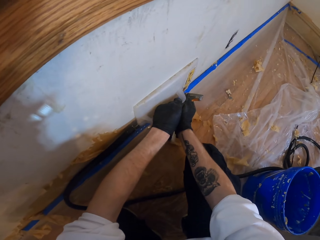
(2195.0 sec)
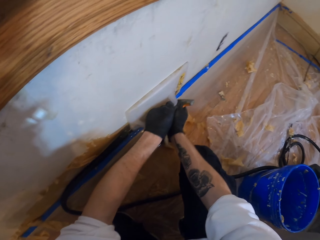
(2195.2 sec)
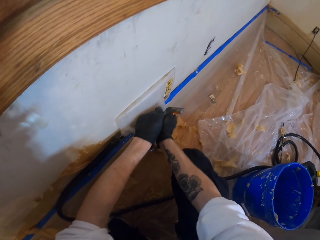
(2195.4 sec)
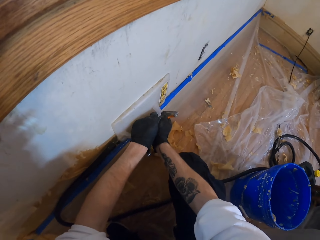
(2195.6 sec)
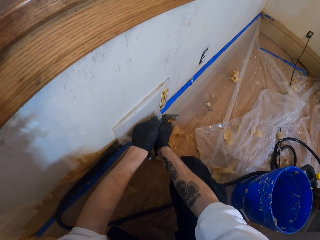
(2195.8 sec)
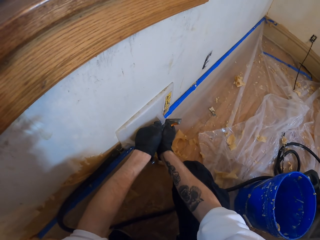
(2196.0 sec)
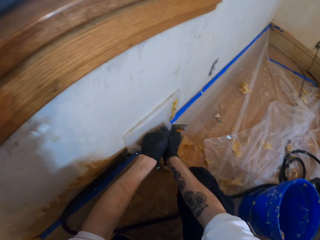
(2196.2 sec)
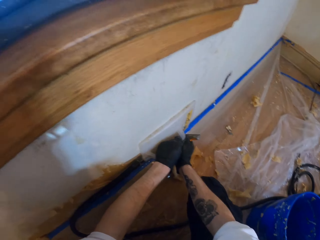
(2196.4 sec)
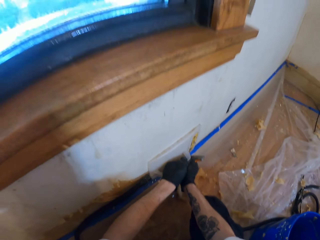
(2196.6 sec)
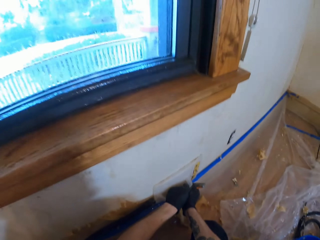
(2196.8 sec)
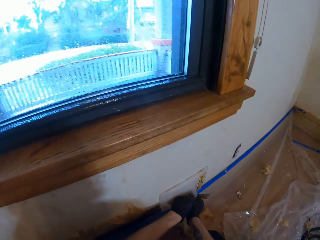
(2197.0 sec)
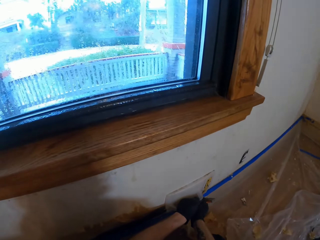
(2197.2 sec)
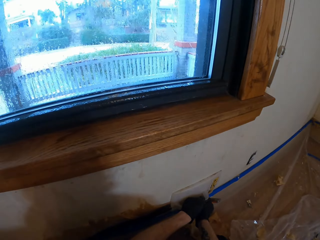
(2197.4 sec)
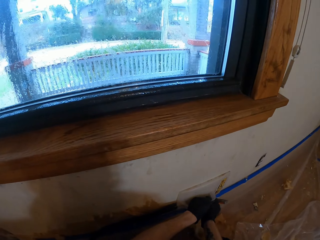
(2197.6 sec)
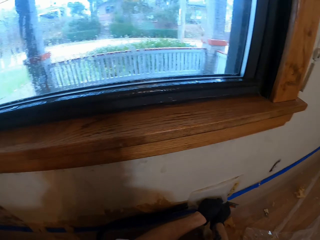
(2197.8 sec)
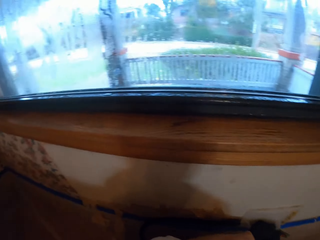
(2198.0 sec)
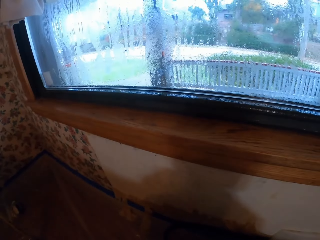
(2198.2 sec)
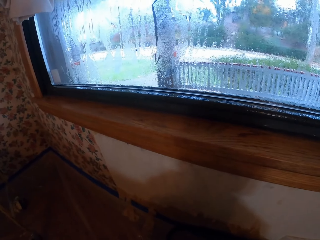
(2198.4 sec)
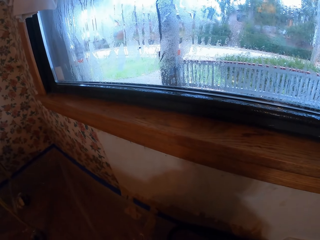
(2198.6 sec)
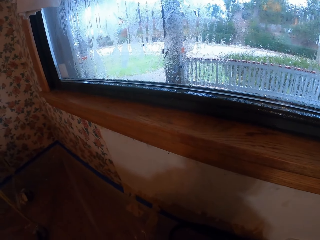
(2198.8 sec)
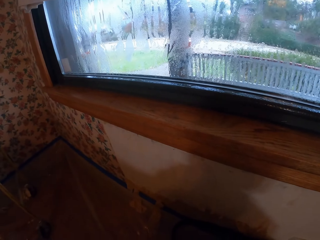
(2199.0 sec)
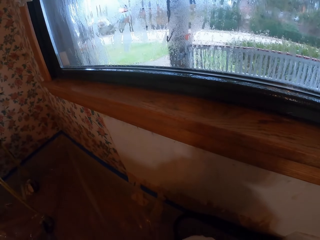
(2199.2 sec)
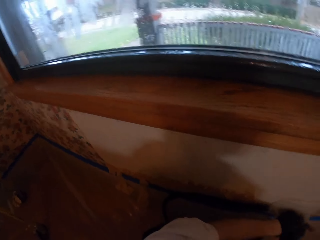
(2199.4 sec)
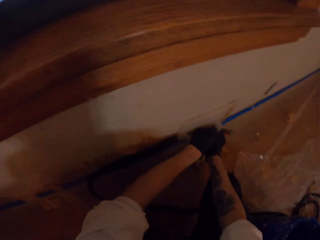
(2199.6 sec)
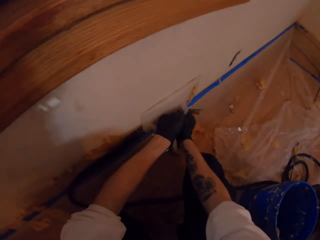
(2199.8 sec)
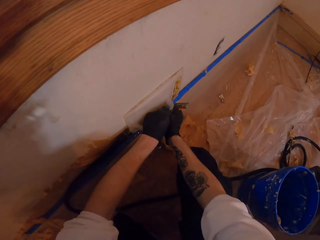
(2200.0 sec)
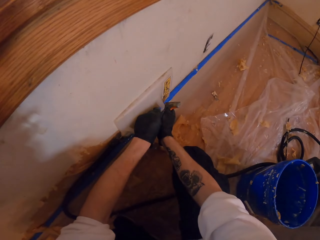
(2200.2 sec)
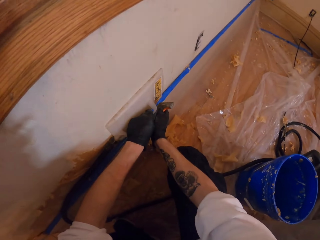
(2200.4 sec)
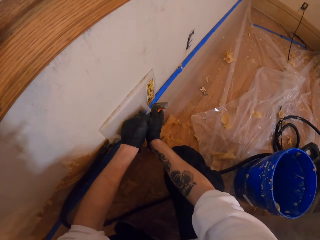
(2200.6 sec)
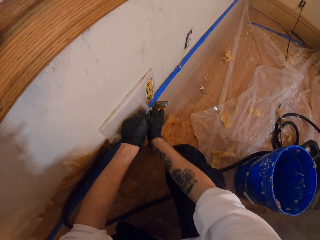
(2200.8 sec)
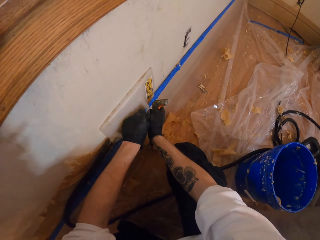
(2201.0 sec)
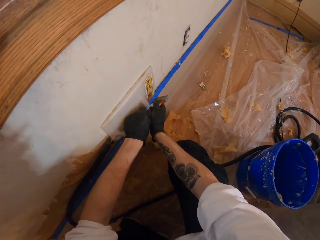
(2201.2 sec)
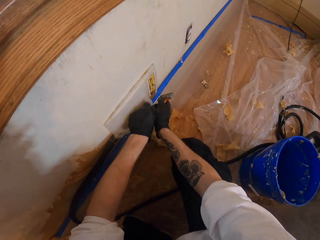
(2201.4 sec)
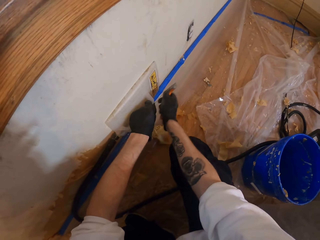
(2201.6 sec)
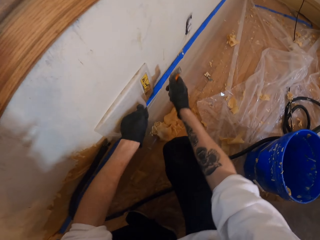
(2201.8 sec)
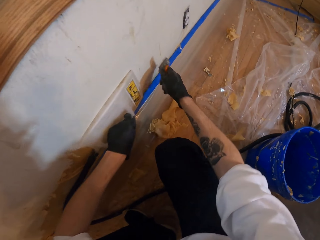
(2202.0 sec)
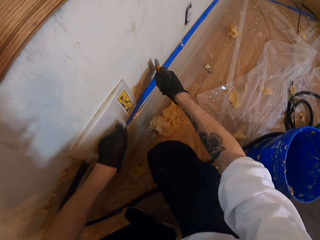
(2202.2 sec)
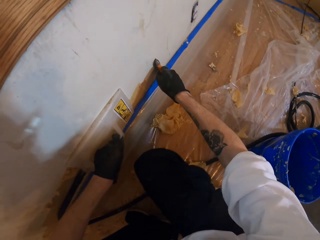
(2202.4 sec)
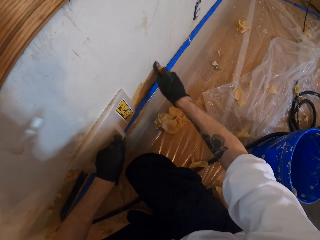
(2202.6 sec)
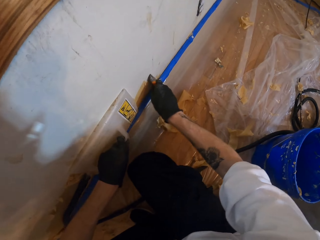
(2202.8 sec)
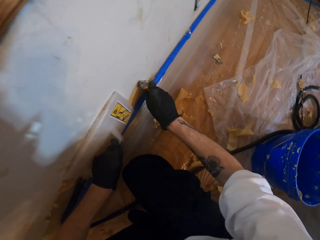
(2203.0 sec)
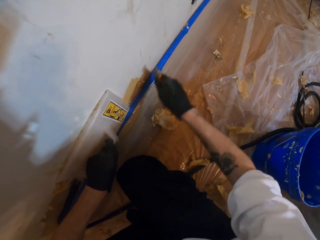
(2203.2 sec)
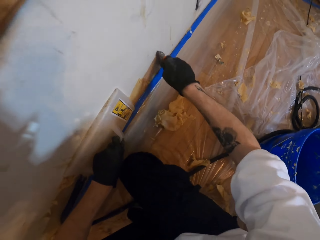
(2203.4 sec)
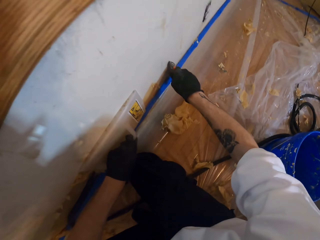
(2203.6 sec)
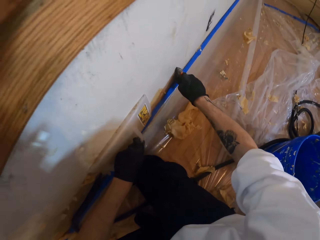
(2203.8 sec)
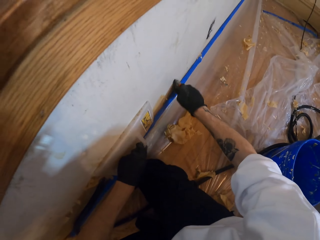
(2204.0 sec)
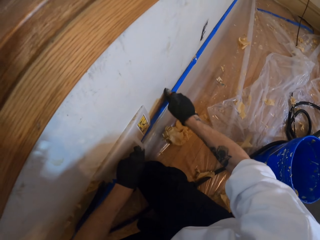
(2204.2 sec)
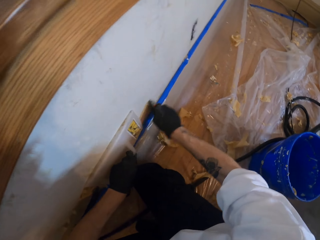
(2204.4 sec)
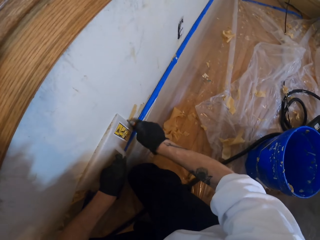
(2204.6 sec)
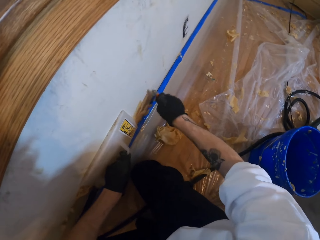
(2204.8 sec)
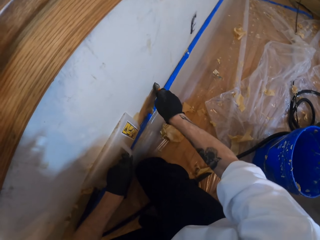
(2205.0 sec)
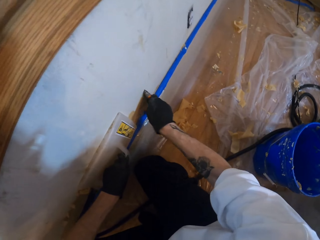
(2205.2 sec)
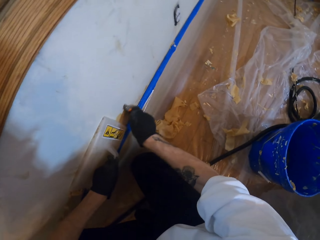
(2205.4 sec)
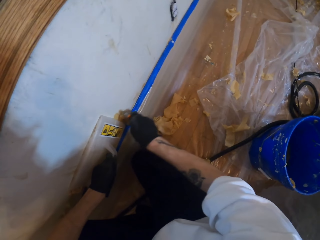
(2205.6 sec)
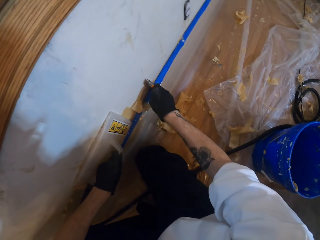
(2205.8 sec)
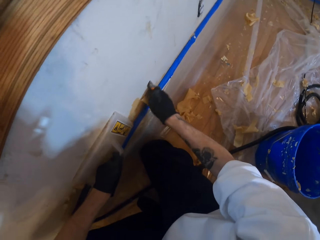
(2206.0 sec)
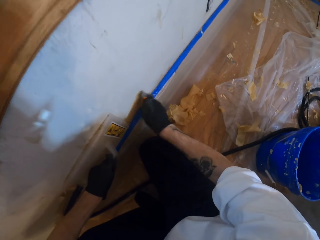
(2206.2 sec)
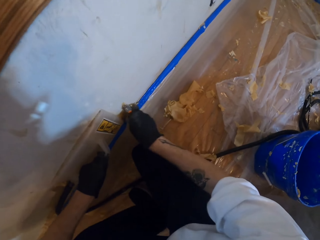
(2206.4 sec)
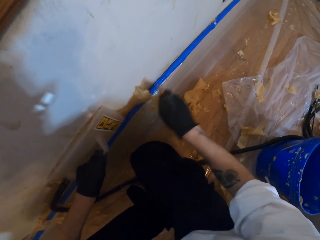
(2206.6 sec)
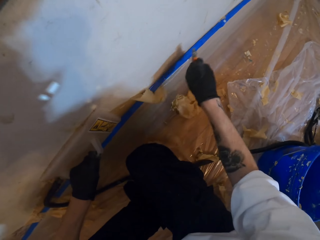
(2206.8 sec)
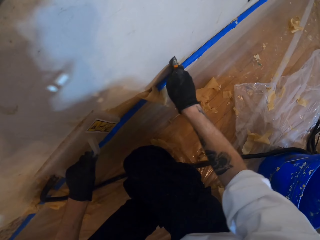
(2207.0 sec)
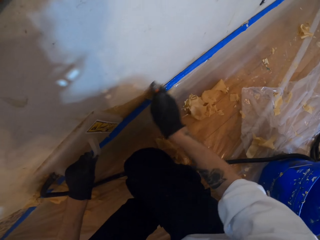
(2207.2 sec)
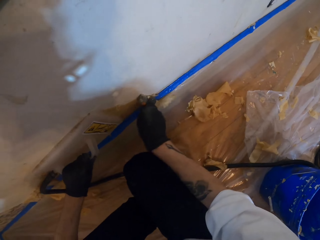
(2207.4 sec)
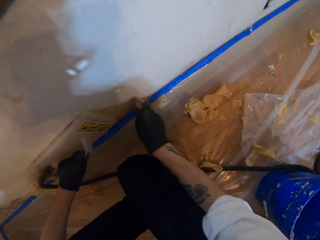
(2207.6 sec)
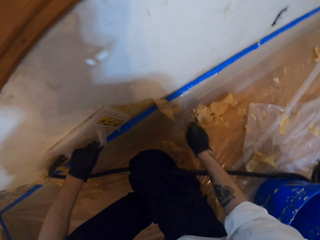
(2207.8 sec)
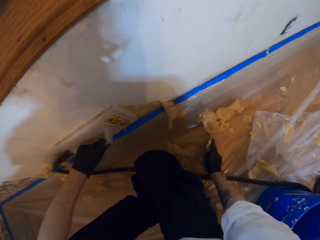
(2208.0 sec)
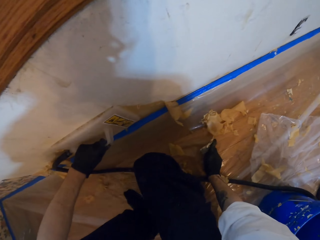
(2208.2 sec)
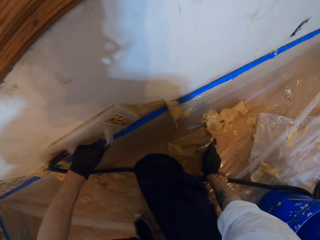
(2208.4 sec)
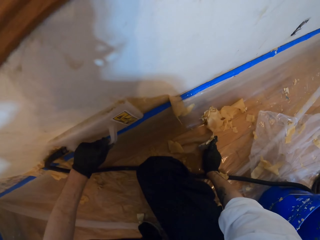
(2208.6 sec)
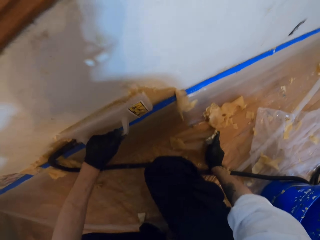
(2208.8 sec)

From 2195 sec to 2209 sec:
The camera wearer removes wallpaper from the wall. They scratch the wall.

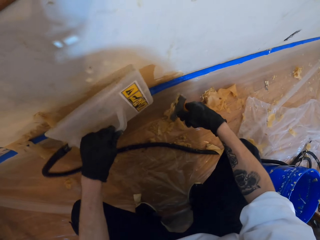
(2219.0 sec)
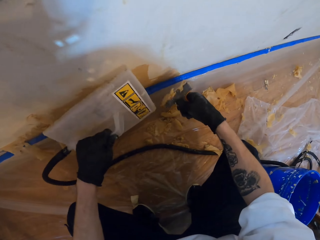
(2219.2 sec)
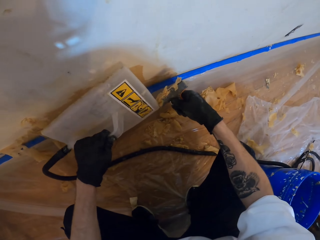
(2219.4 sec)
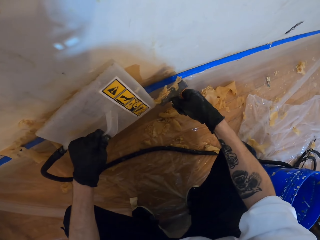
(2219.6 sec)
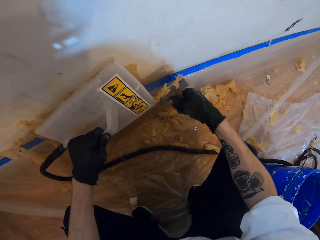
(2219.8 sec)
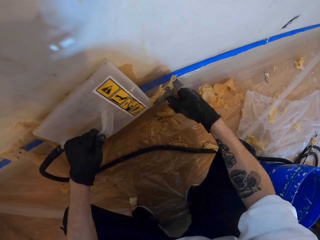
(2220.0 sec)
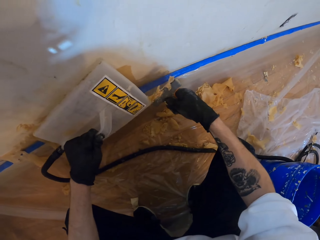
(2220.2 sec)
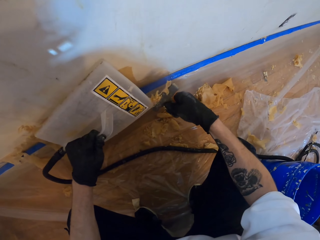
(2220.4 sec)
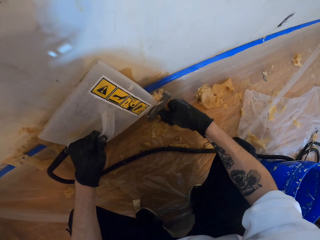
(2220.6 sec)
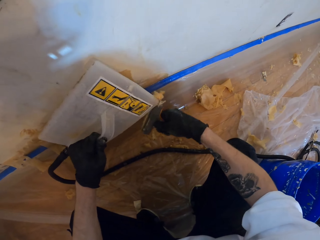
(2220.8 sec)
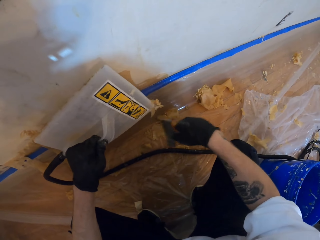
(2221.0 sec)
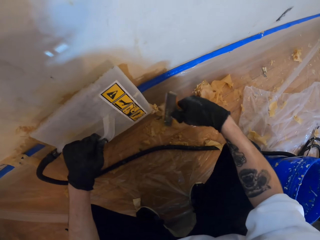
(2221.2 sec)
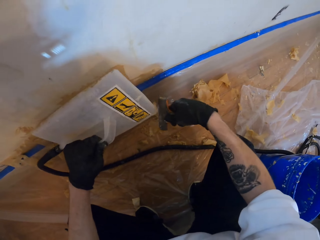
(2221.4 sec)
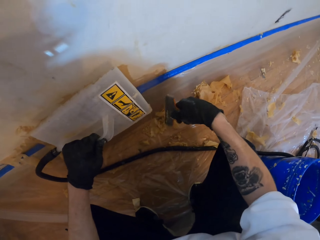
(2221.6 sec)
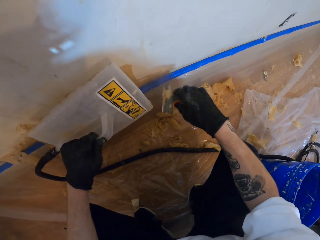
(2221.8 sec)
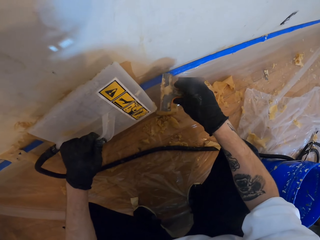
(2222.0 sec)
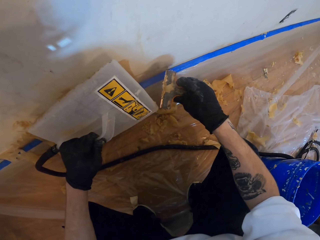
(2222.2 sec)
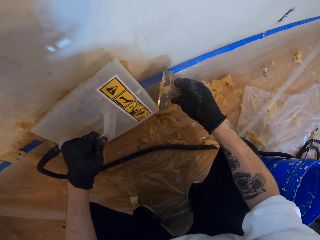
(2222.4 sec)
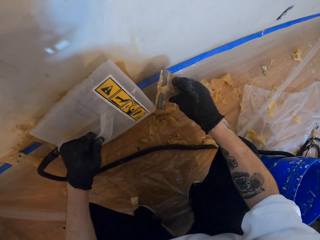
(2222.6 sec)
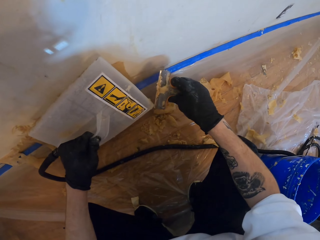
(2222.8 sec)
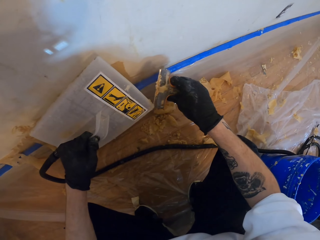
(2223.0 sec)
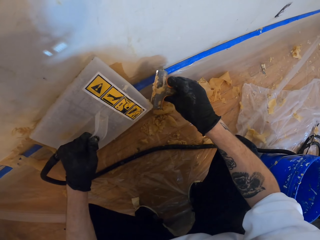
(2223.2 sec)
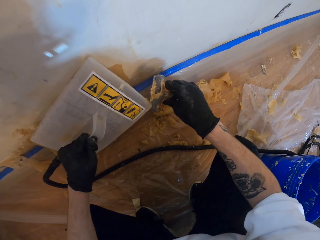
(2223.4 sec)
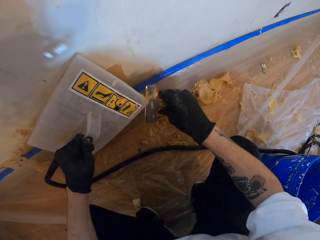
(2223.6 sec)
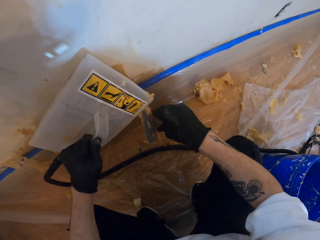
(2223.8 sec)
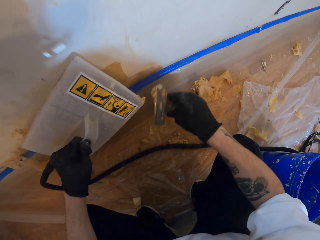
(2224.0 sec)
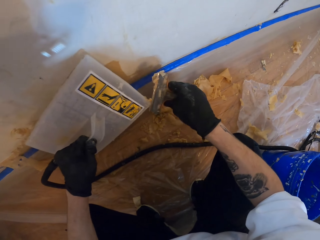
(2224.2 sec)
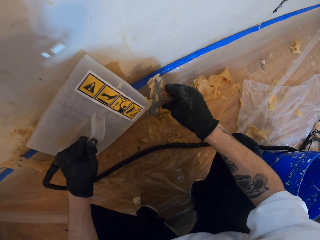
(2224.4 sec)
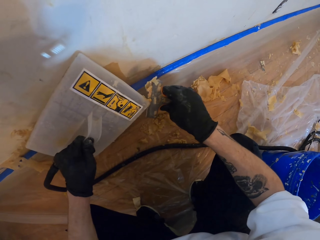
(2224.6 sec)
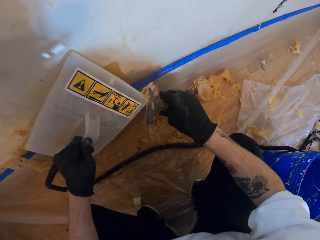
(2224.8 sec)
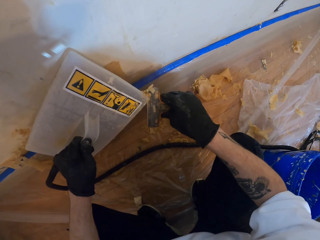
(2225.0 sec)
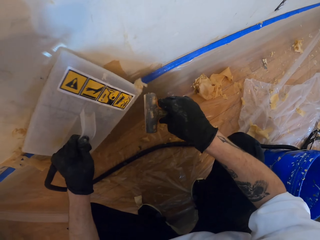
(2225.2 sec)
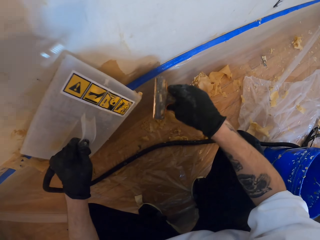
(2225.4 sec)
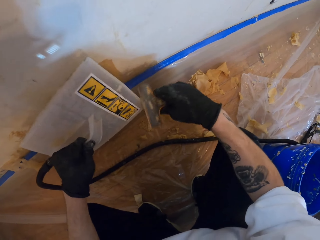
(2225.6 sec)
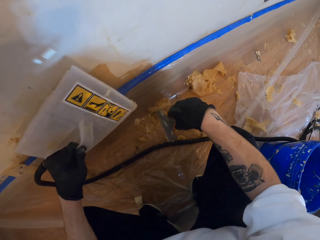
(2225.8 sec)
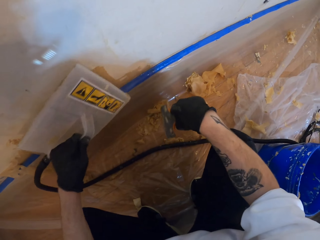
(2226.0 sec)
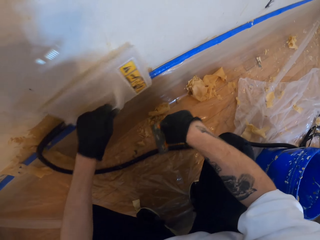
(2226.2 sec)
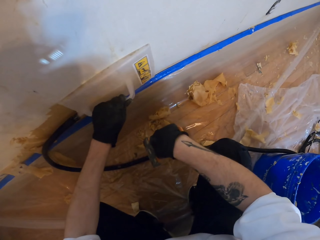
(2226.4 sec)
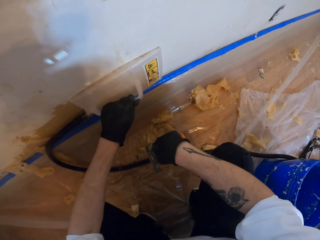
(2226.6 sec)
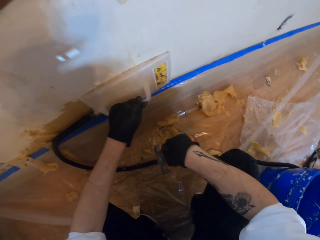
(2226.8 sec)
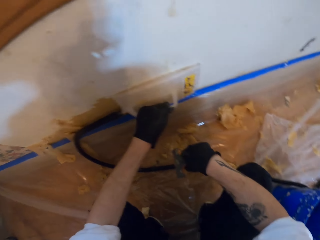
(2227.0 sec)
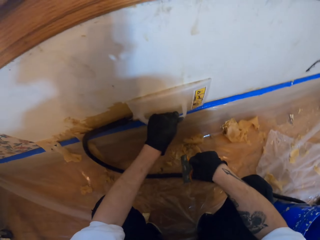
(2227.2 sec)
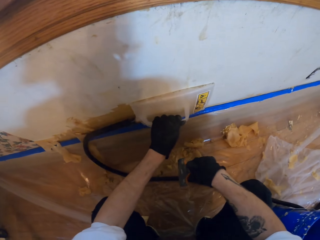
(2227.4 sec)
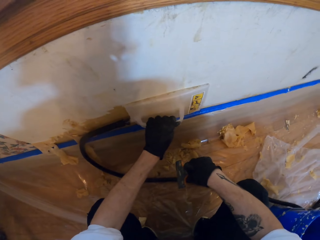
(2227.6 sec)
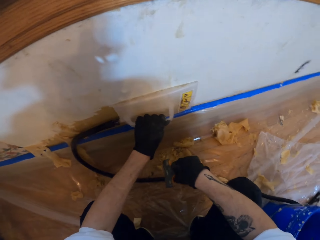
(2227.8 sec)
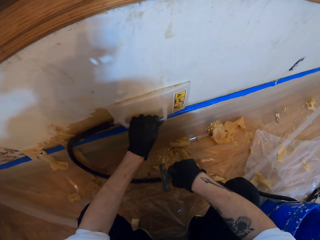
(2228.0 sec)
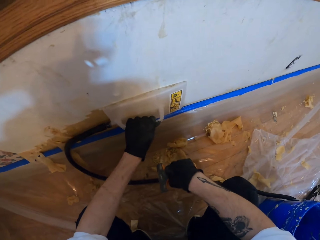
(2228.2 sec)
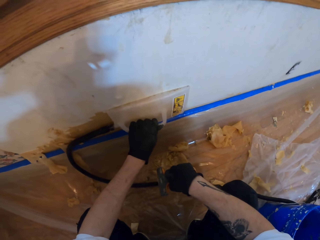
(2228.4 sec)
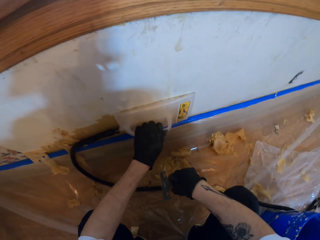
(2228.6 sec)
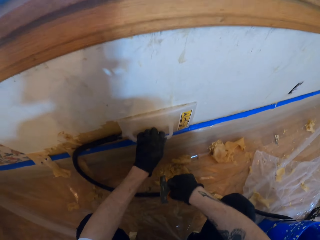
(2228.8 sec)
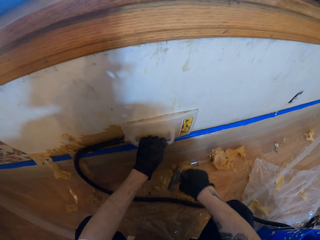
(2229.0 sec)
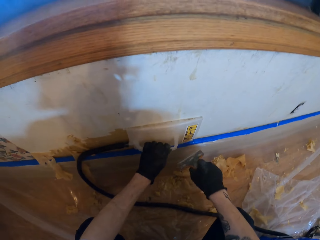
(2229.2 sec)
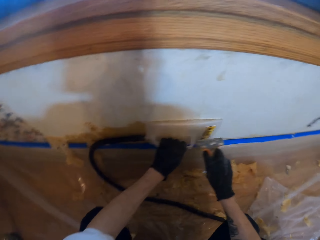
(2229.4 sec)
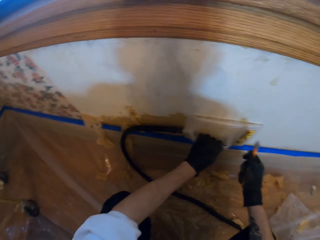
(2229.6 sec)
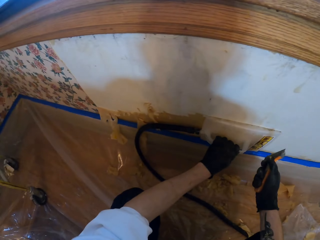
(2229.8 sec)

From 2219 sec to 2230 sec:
The camera wearer removes stuck wallpaper from the scraper. They hold the steel. They put the steamer on the wall.
